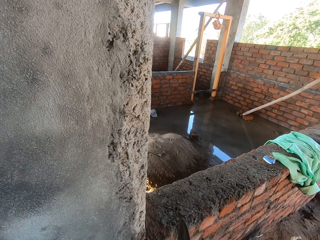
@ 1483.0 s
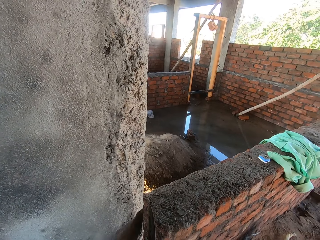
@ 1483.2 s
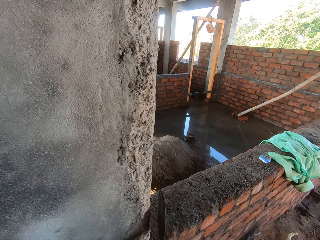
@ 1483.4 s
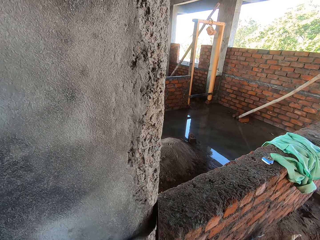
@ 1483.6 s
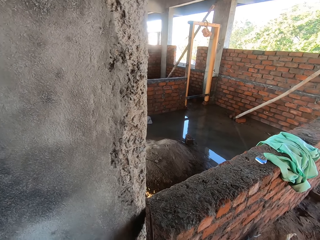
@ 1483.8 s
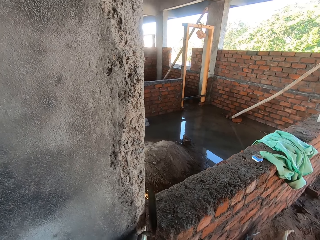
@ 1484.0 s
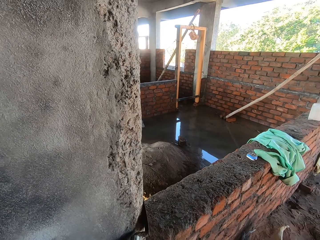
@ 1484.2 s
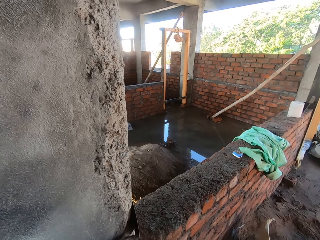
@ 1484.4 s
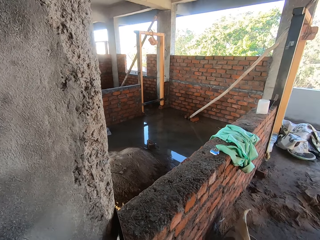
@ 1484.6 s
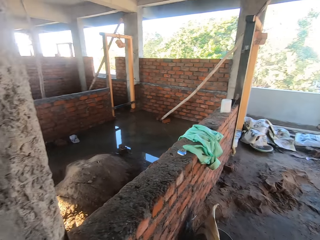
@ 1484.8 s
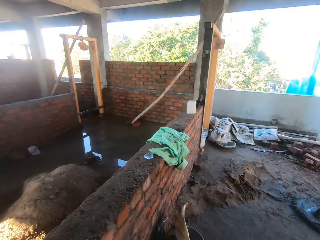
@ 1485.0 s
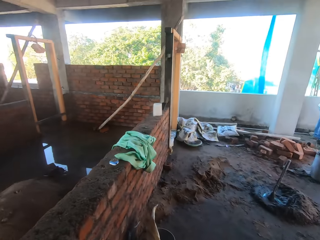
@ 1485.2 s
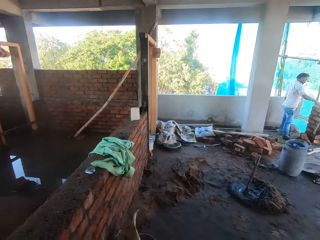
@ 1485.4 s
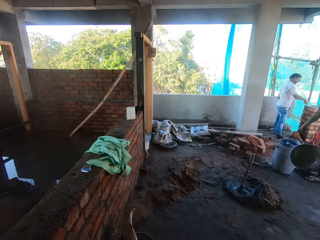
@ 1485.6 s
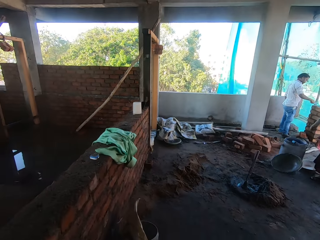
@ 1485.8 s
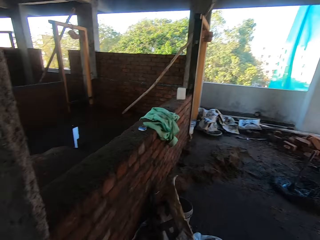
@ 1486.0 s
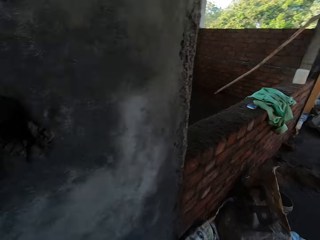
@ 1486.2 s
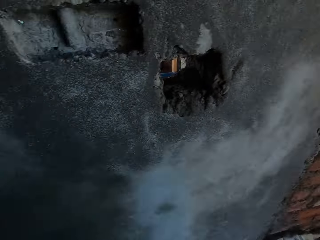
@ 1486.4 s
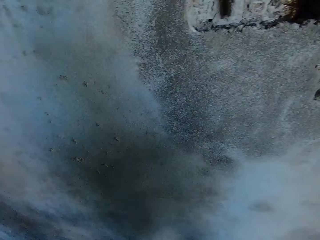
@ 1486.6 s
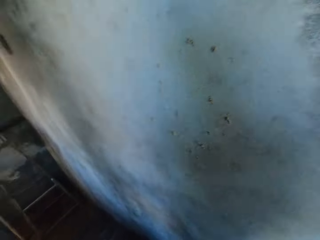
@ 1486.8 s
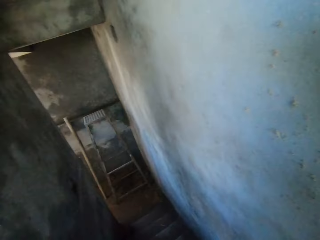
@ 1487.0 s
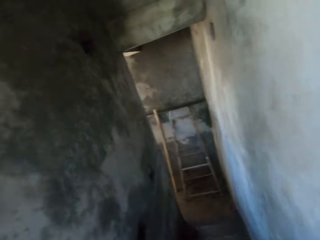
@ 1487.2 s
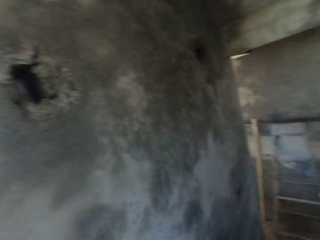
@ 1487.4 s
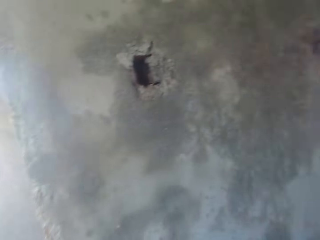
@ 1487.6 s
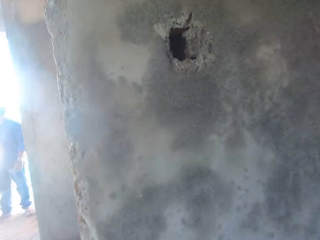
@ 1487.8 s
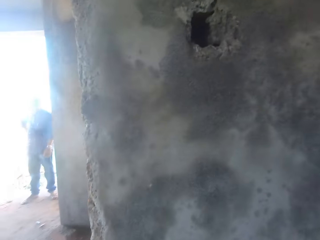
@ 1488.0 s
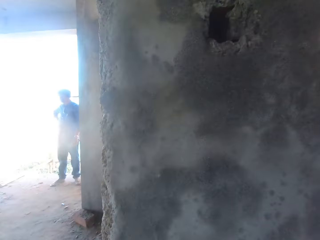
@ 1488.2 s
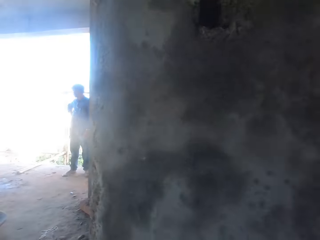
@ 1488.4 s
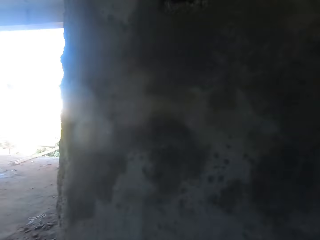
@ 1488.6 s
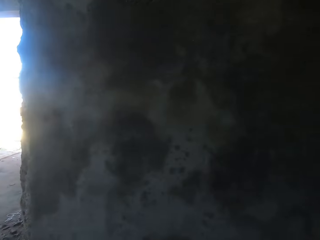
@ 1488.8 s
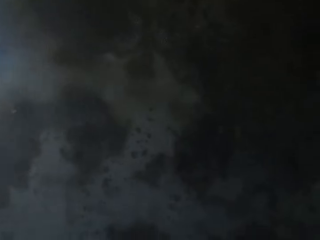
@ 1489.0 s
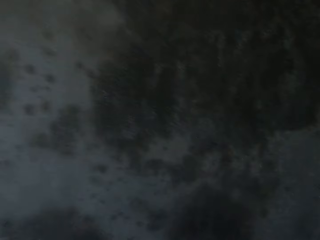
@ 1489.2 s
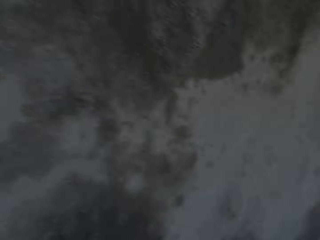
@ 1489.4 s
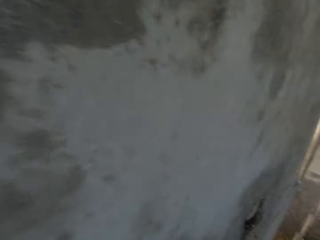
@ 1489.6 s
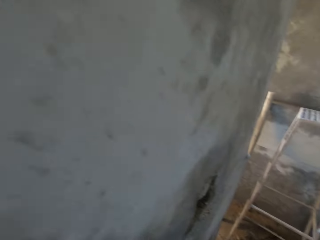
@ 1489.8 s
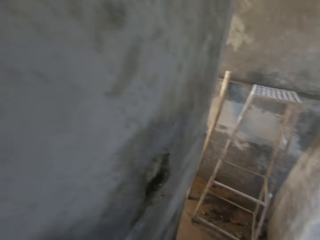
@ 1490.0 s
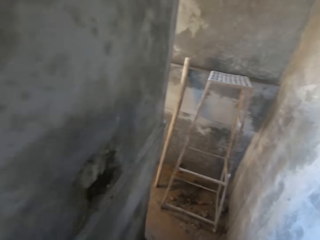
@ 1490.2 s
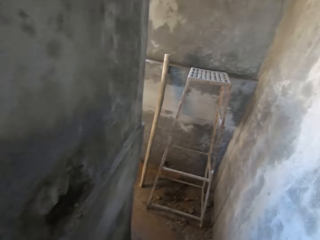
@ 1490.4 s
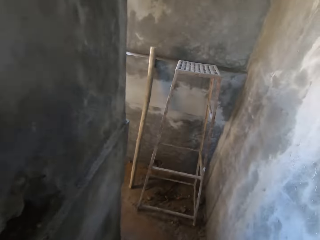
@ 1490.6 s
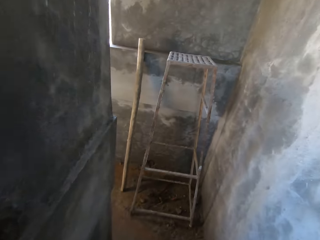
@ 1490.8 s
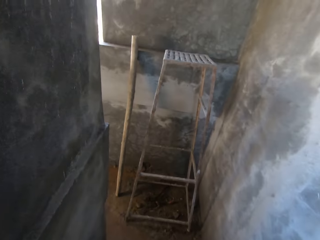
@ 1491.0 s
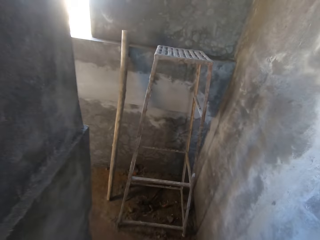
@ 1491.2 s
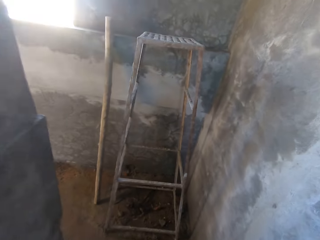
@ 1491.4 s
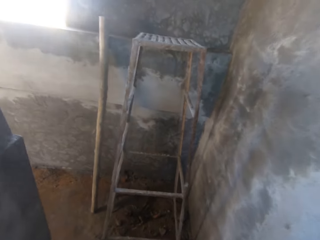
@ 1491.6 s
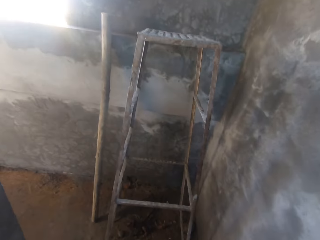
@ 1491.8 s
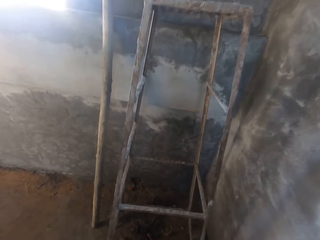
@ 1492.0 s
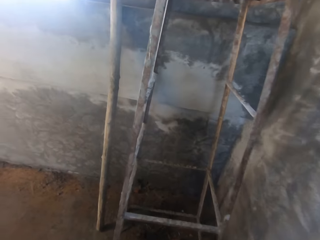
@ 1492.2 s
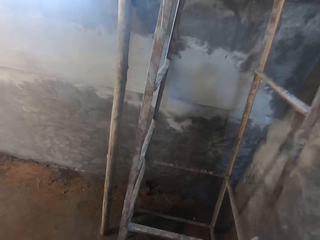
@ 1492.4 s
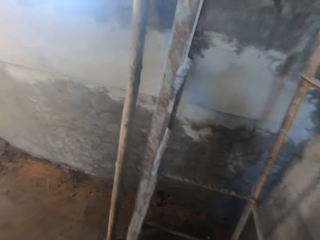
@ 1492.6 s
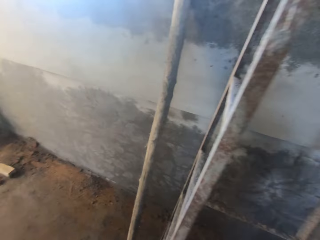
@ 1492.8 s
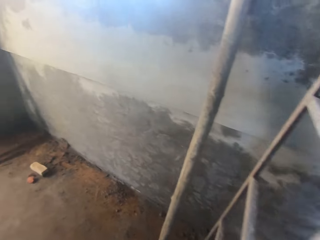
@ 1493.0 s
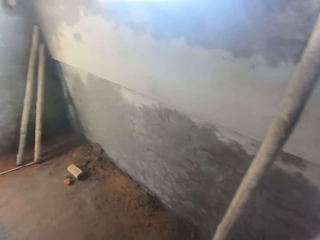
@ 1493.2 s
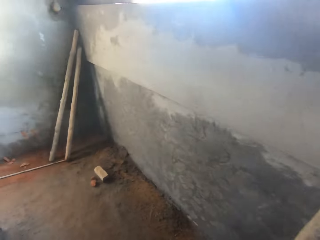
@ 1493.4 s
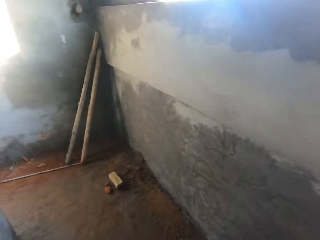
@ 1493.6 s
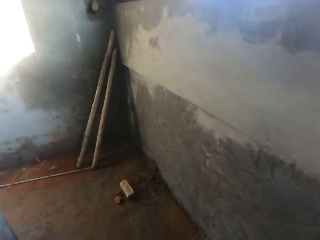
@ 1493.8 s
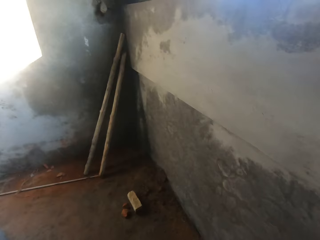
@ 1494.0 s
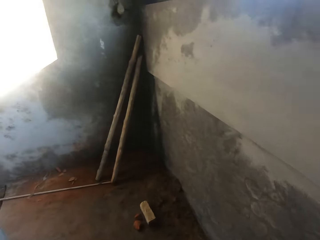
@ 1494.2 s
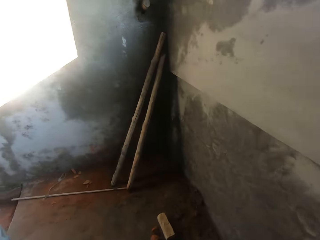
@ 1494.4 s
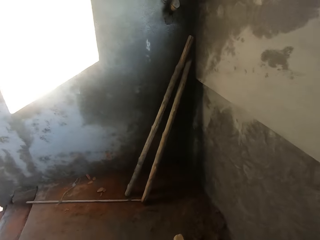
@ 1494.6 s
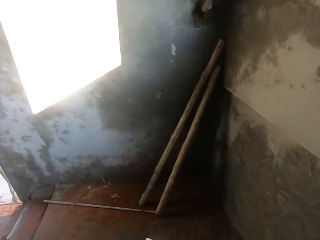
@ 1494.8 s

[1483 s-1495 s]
The camera wearer wipes the trowel on the wall with his right hand. A man drops a bowl on the floor with both hands. The camera wearer walks down a staircase.

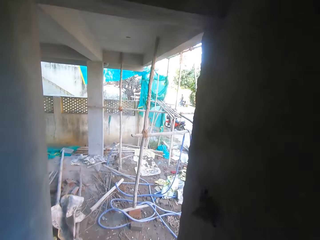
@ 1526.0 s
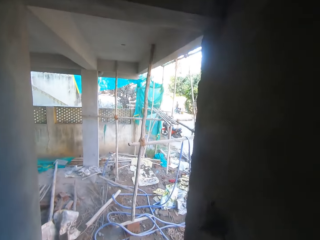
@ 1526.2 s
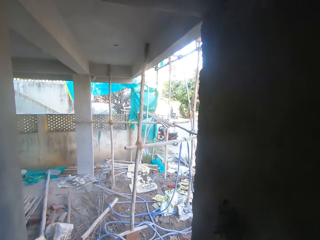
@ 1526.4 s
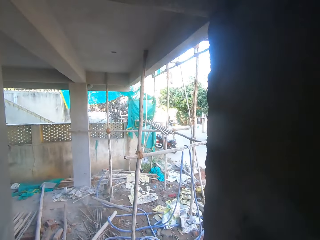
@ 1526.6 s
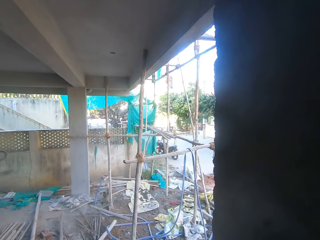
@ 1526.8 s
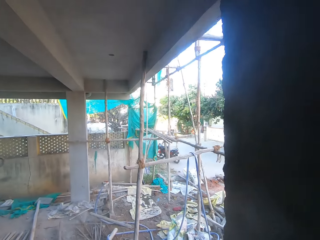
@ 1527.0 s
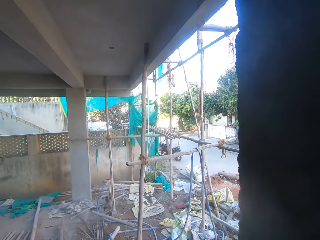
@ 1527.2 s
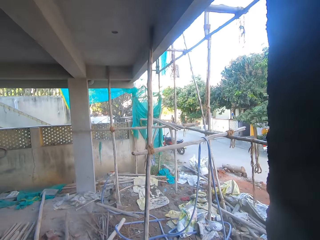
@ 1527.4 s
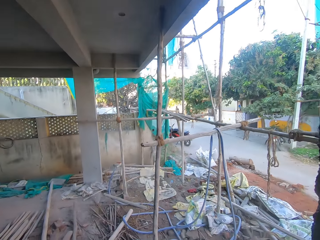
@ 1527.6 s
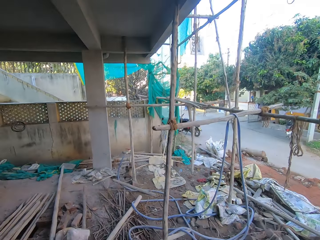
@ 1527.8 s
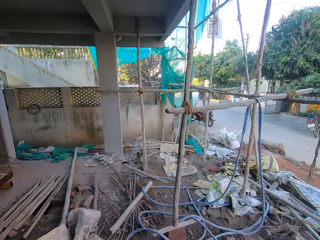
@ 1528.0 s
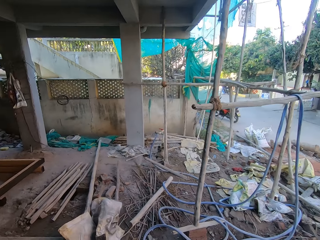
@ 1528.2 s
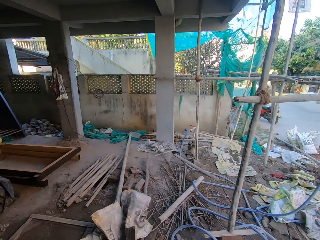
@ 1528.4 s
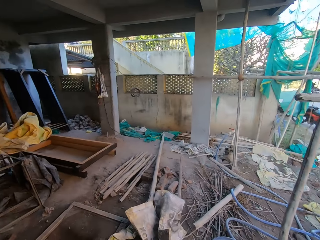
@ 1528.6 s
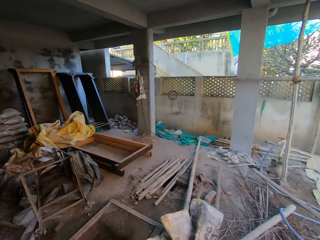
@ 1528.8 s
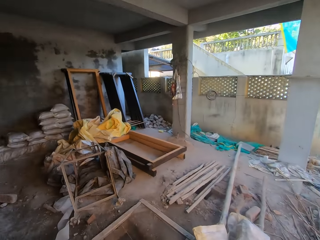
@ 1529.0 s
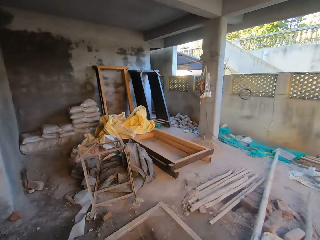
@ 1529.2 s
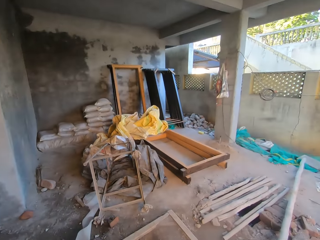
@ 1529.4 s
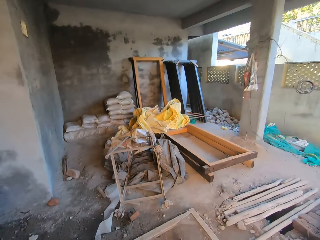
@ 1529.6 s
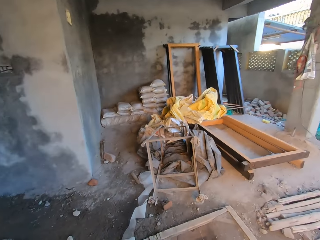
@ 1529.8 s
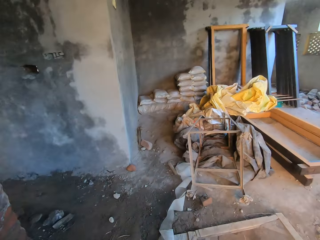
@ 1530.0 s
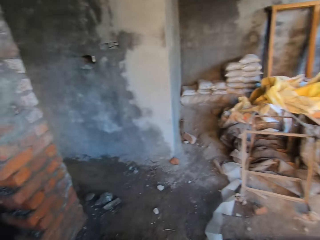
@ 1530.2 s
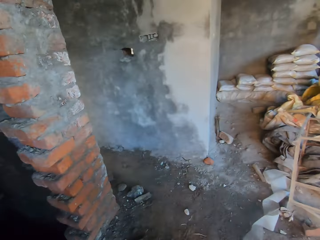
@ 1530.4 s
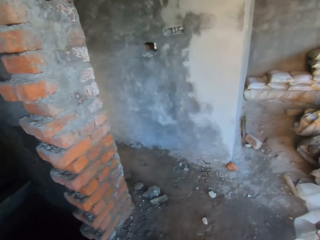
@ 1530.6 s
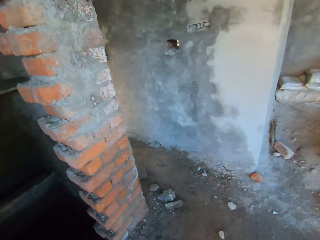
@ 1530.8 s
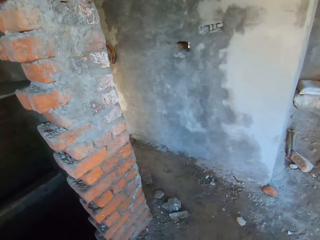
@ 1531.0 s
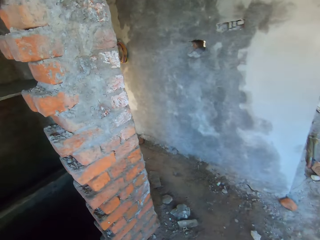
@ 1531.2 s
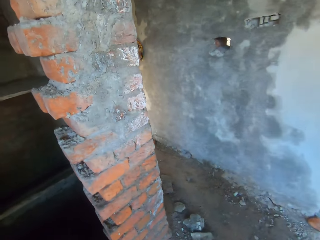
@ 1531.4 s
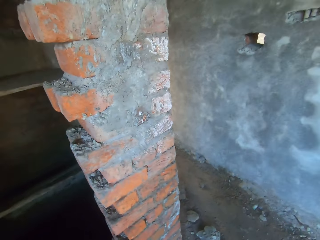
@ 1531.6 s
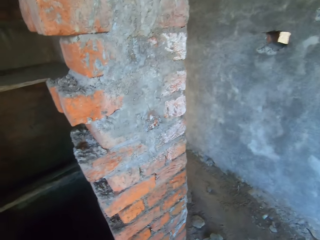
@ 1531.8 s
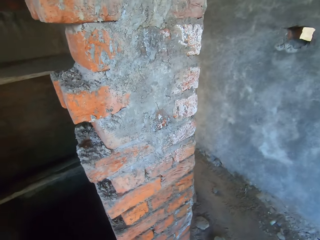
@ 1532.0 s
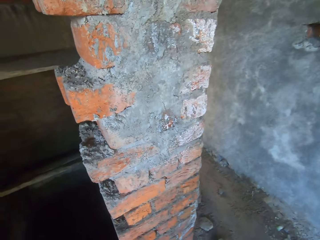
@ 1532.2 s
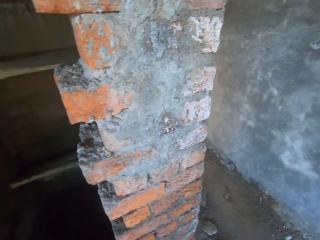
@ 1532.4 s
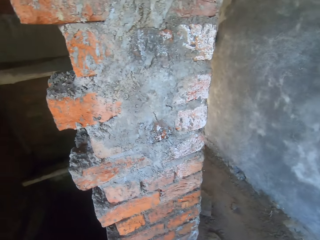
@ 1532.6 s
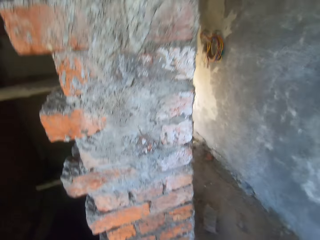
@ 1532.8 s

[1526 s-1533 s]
The camera wearer looks around.

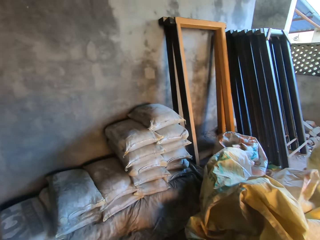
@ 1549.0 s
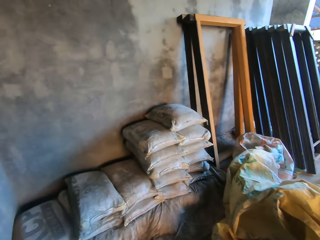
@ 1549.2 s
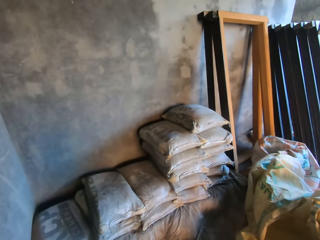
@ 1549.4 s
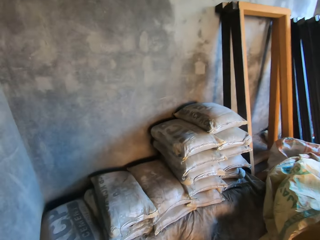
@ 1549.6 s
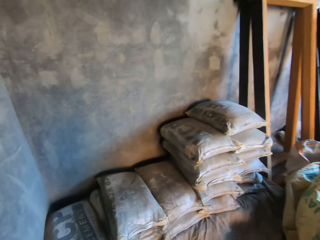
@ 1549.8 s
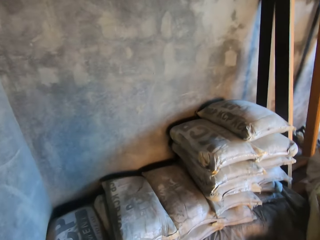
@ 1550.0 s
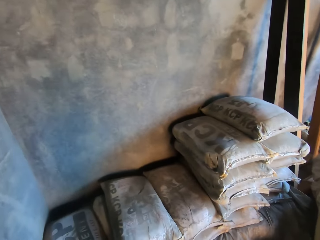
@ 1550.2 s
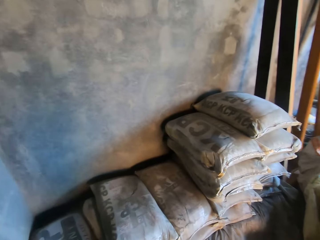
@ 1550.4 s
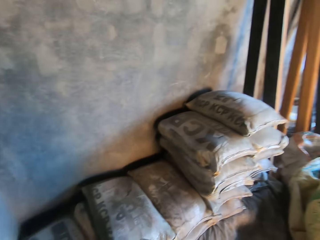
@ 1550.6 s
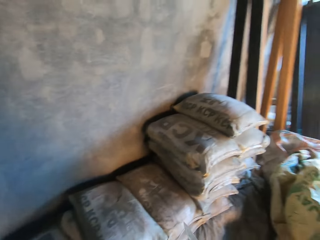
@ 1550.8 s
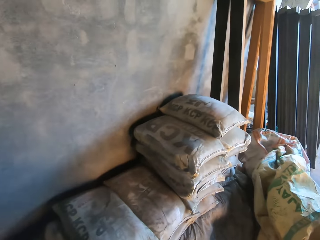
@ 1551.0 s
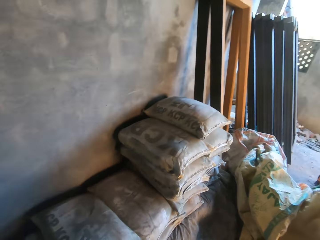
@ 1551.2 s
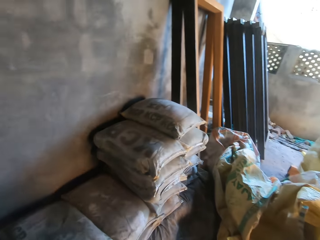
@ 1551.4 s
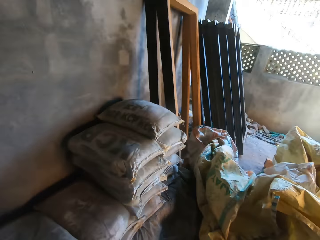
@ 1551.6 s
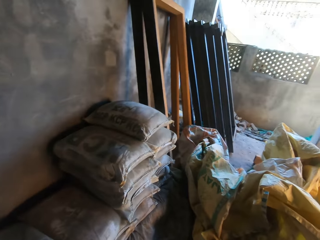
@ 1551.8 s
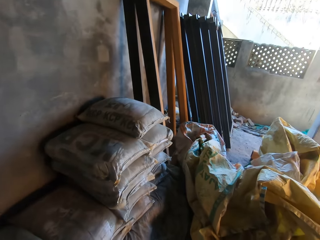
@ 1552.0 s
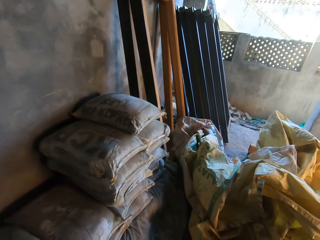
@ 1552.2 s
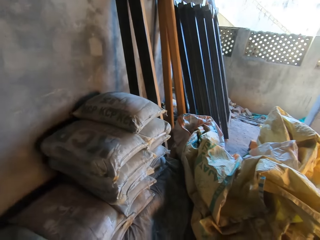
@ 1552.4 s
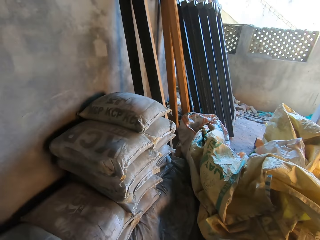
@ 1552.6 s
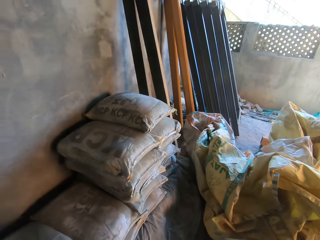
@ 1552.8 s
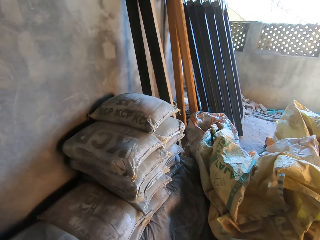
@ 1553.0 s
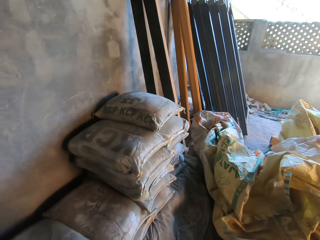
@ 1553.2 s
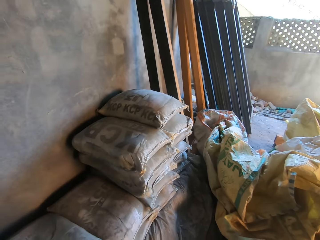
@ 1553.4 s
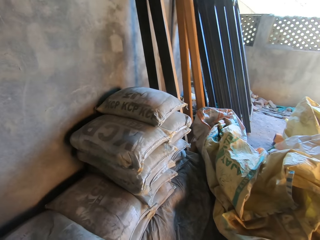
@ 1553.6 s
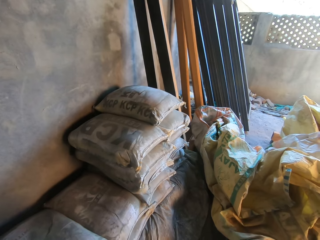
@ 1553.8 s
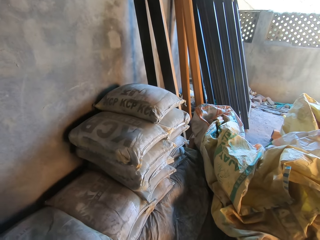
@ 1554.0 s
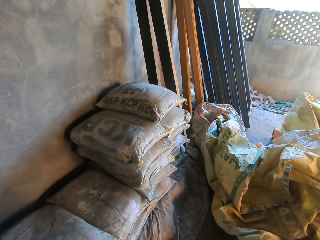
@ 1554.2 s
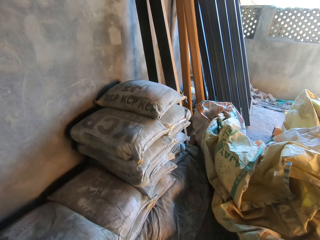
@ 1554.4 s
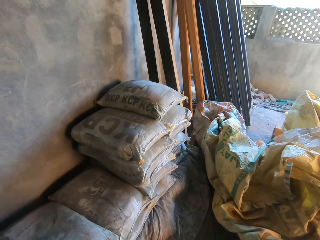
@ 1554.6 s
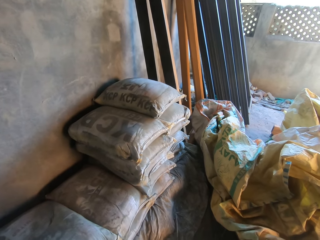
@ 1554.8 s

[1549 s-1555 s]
The camera wearer tears a bag of cement.
